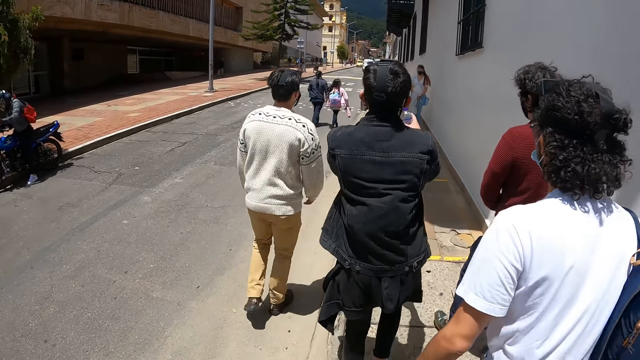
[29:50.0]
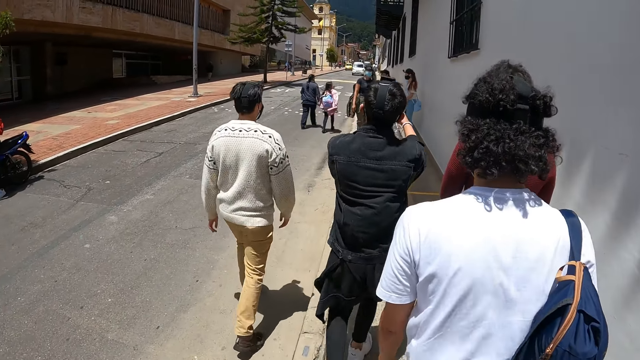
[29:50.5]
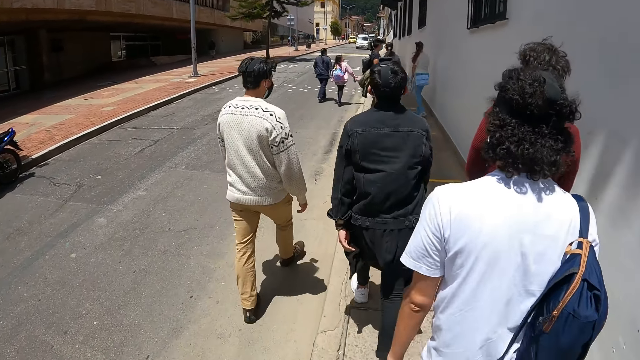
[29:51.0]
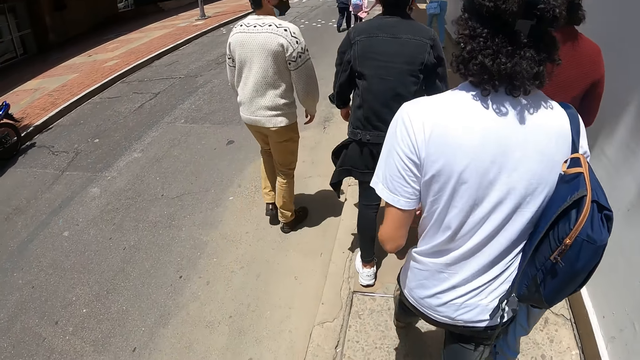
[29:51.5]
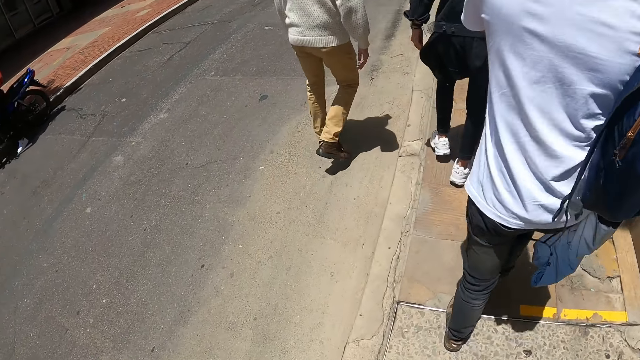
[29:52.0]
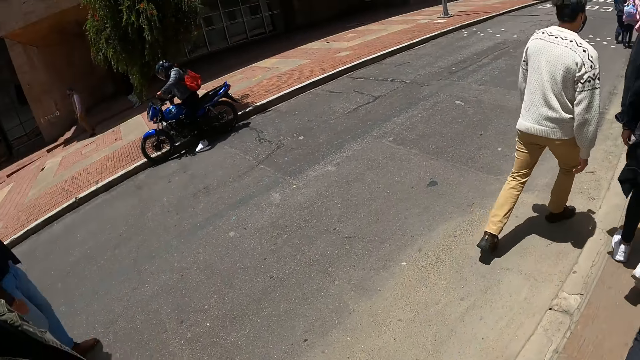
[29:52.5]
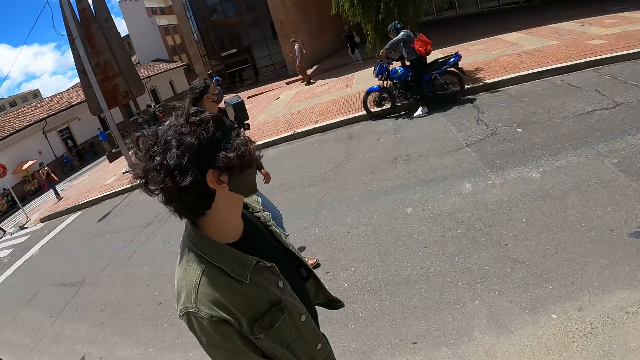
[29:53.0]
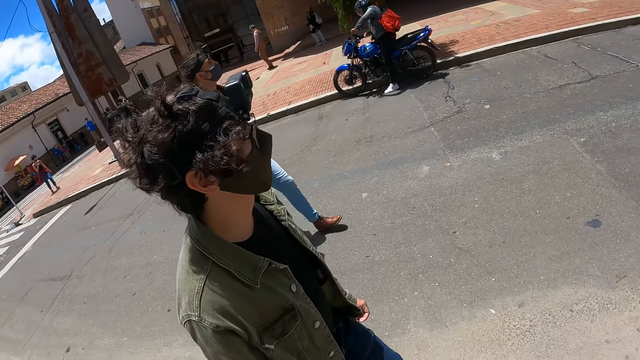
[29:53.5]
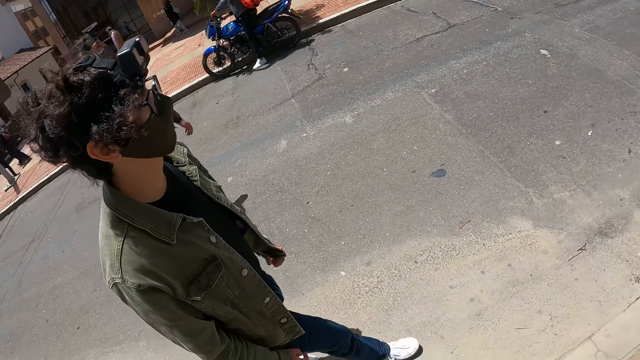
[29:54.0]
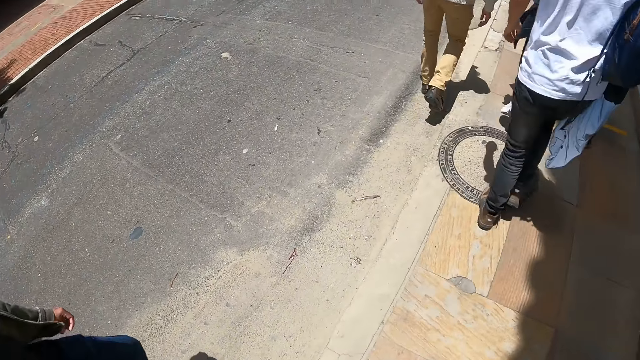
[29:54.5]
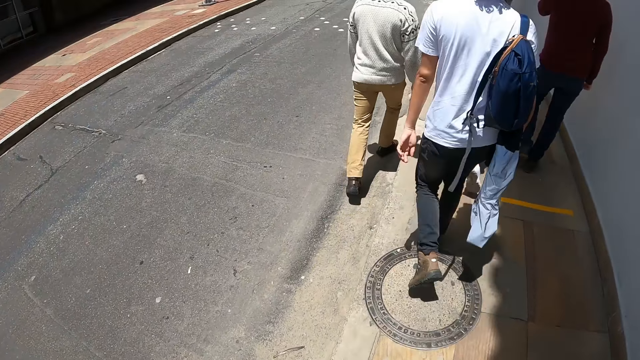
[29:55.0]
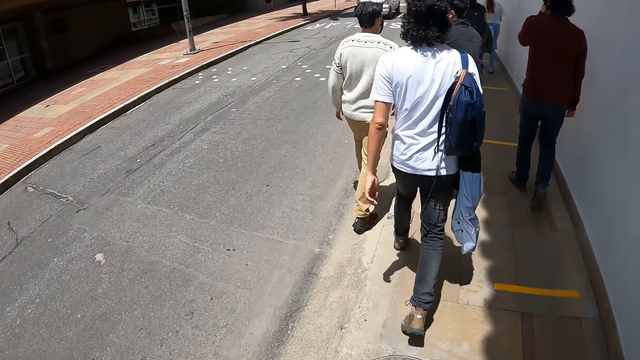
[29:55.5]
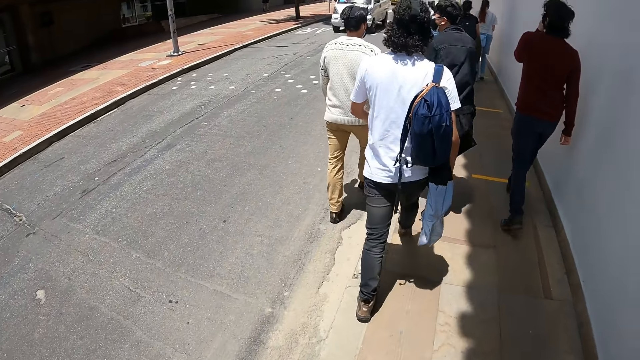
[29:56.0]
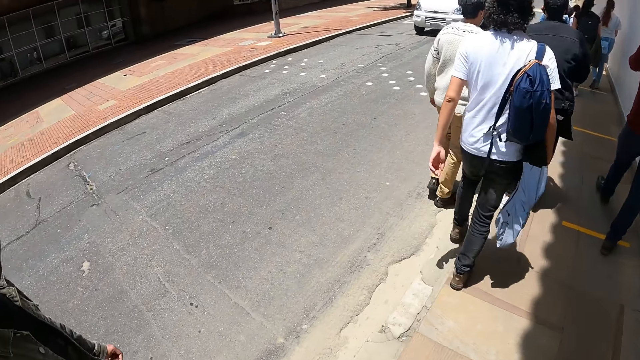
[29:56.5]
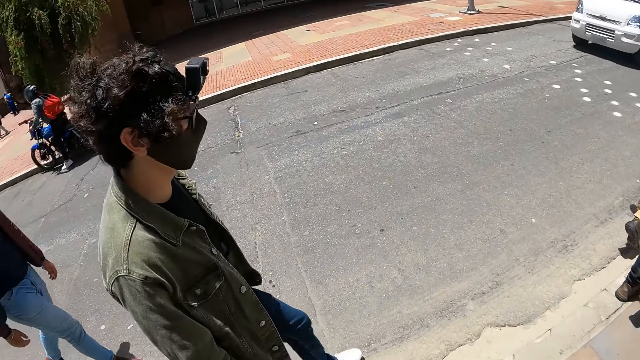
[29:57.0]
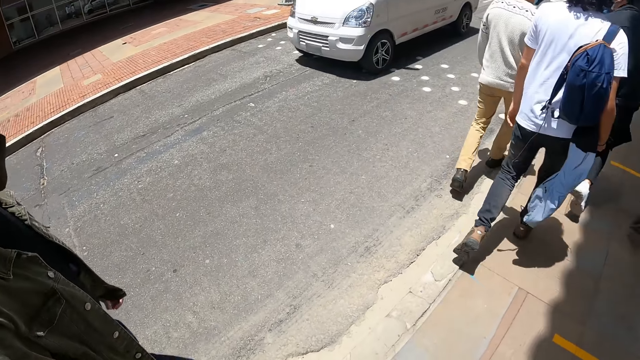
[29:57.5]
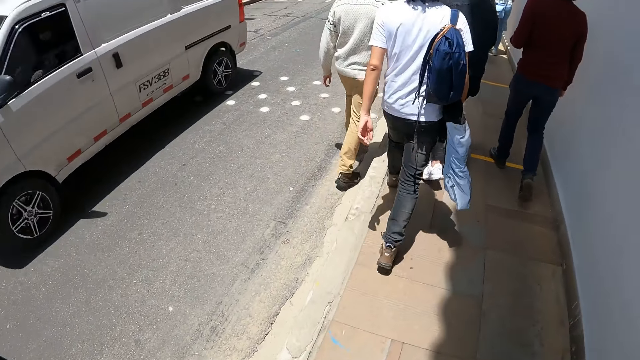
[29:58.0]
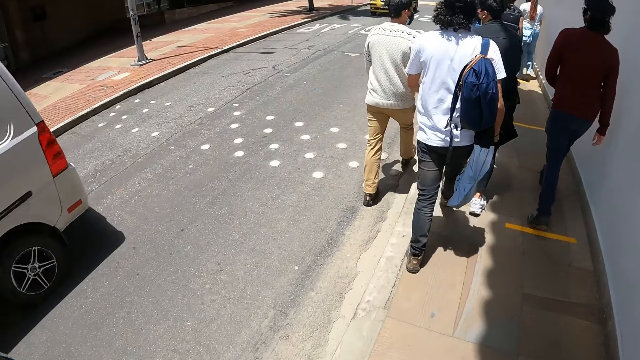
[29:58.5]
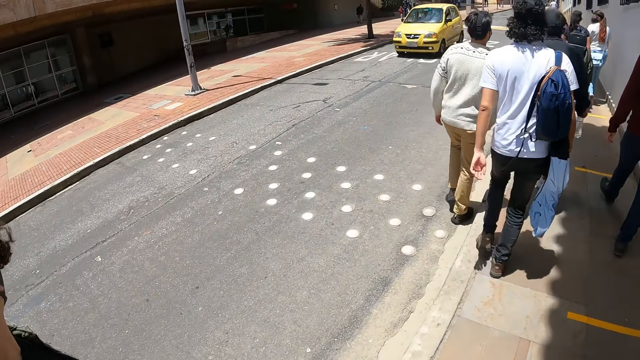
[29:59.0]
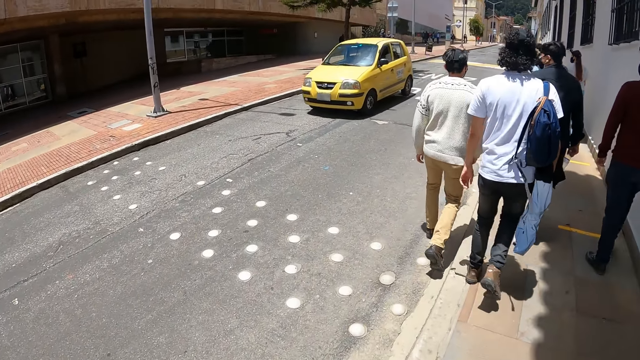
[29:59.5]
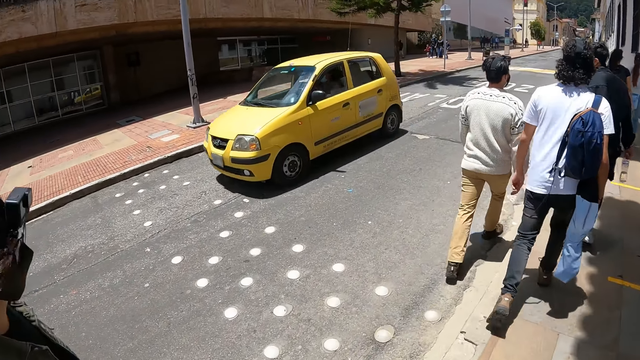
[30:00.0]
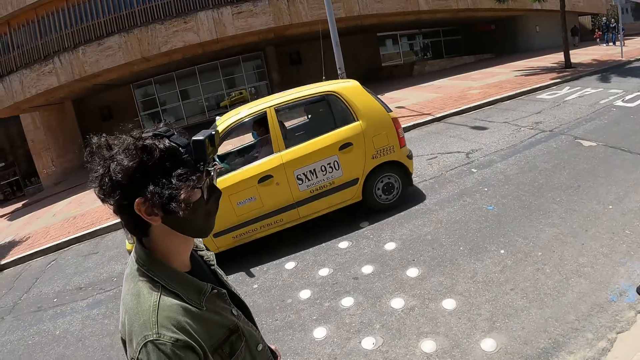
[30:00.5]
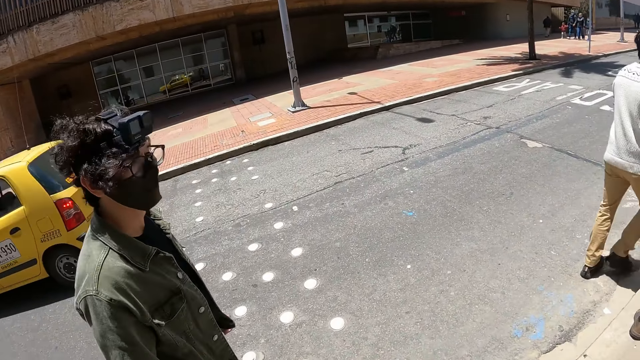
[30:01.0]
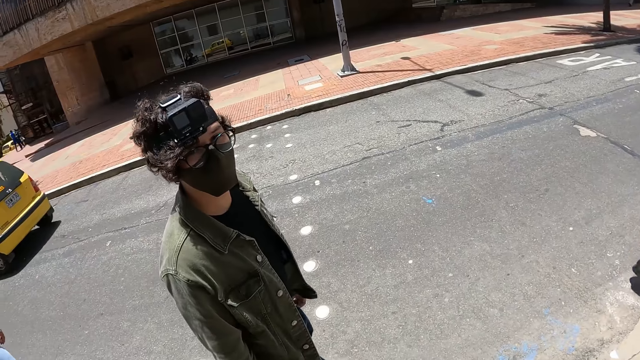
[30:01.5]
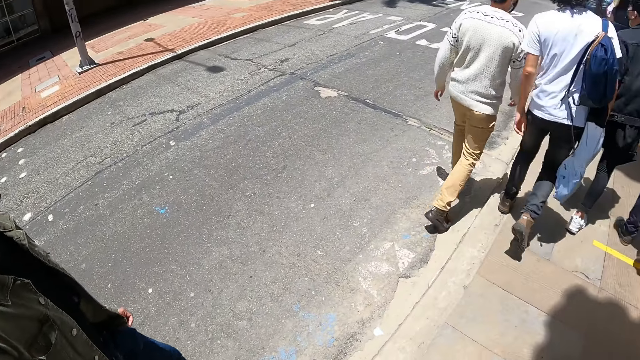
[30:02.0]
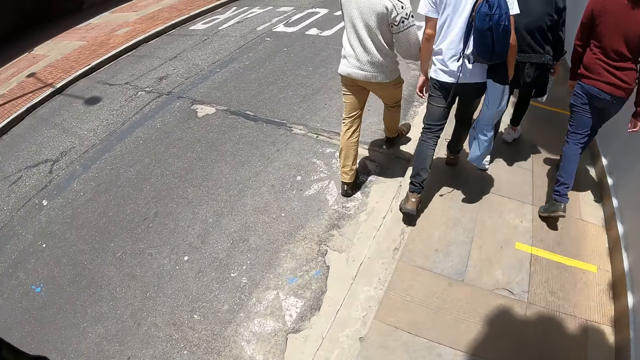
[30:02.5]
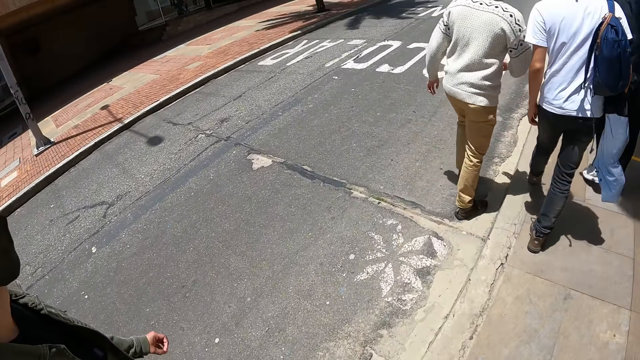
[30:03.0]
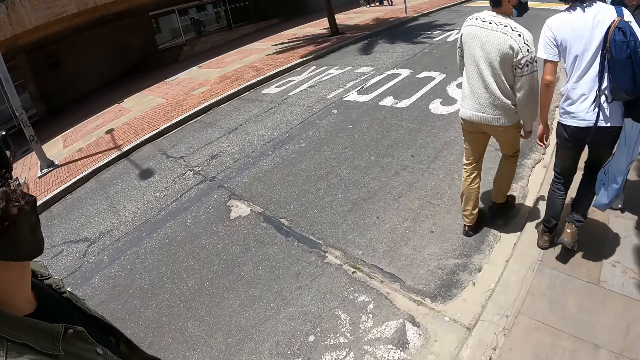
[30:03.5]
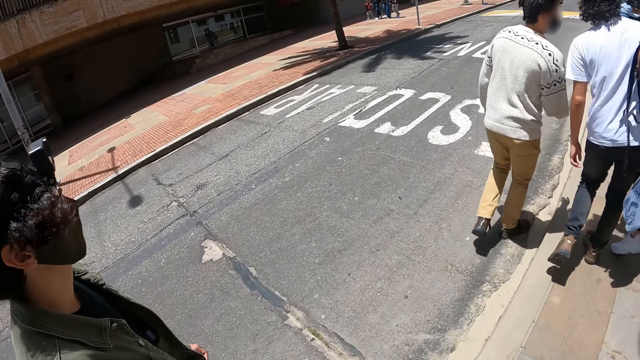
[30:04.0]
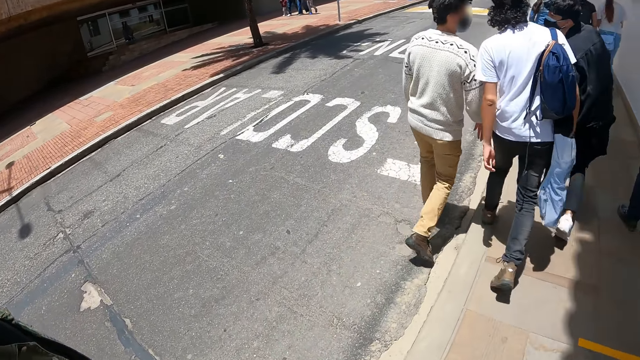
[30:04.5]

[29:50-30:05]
The camera wearer walks along the street. A man walks outside. The camera wearer stares at the man. They walk along the street with the man.

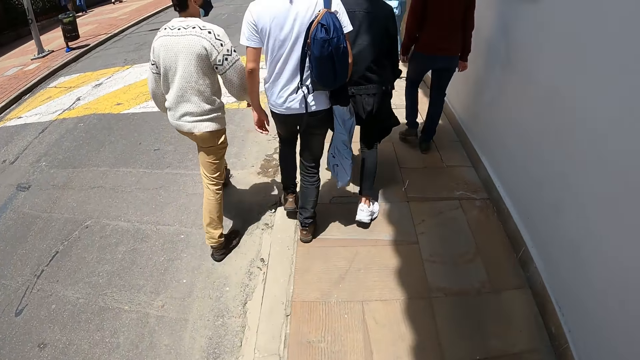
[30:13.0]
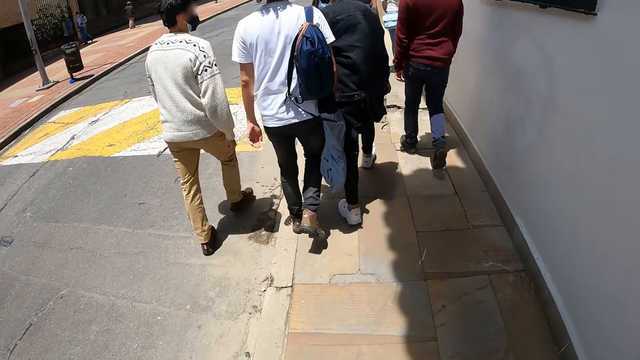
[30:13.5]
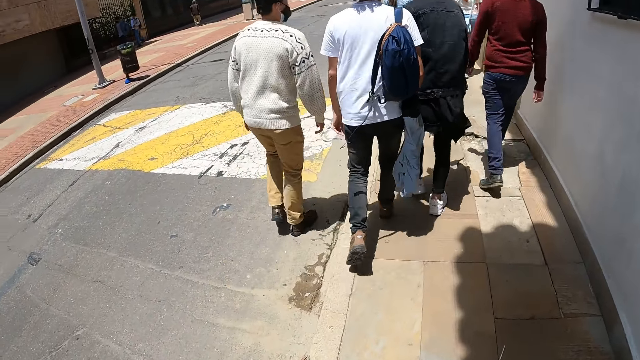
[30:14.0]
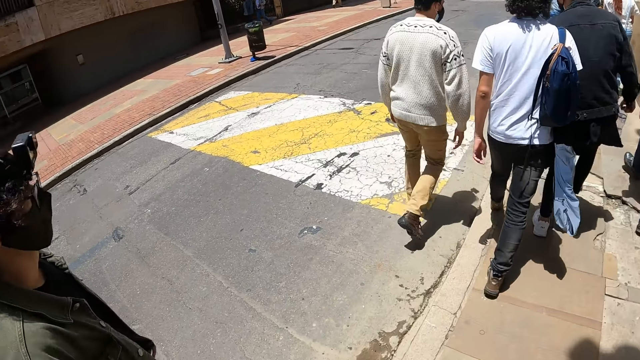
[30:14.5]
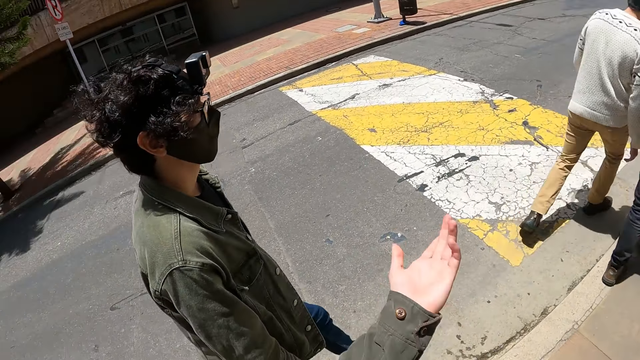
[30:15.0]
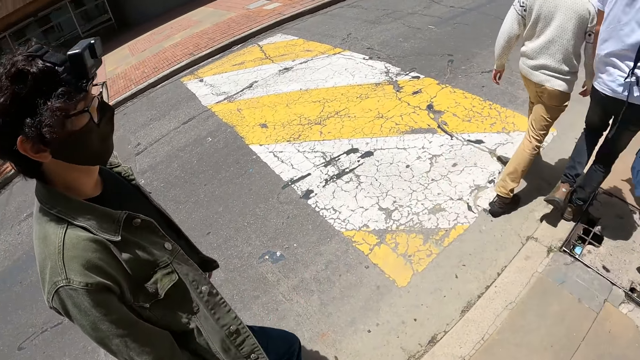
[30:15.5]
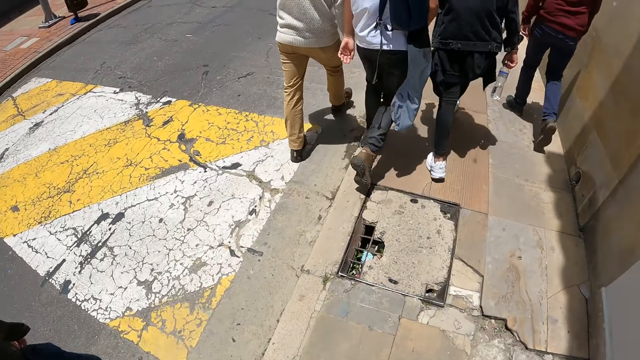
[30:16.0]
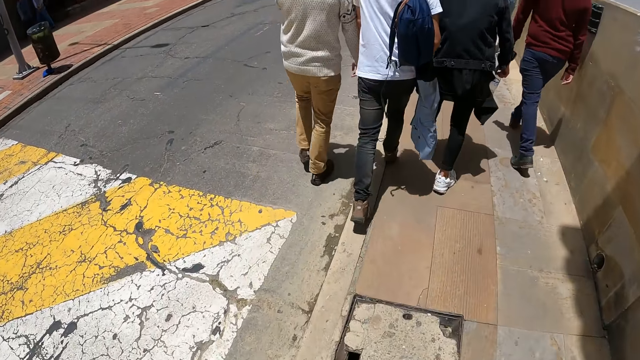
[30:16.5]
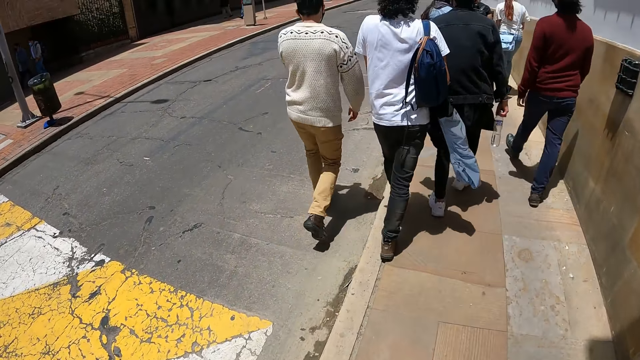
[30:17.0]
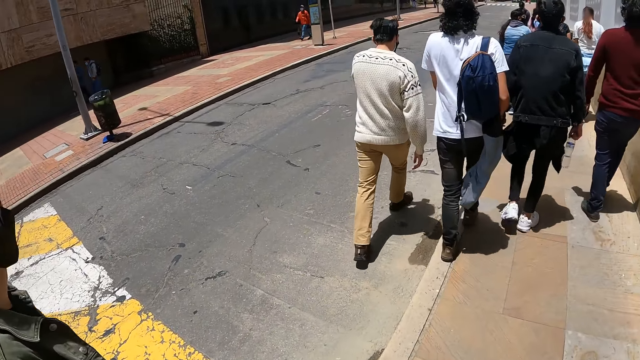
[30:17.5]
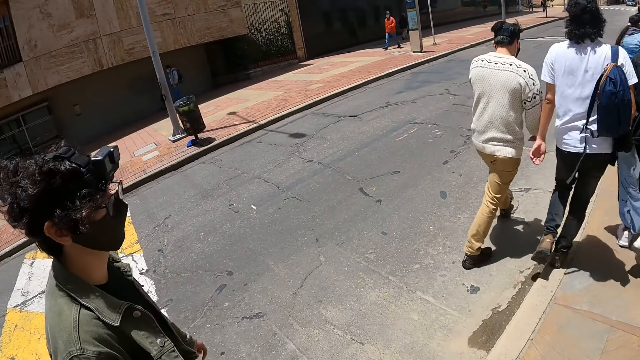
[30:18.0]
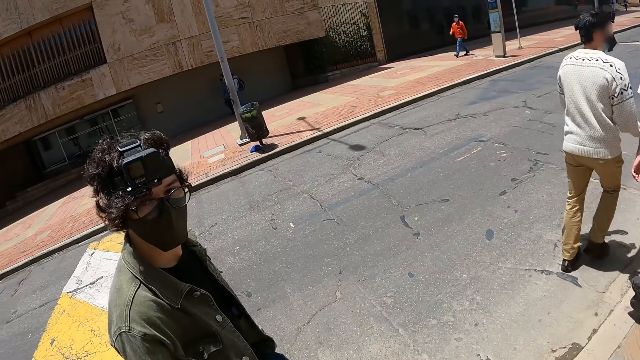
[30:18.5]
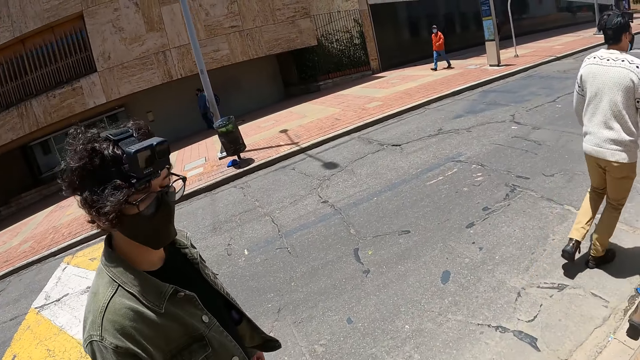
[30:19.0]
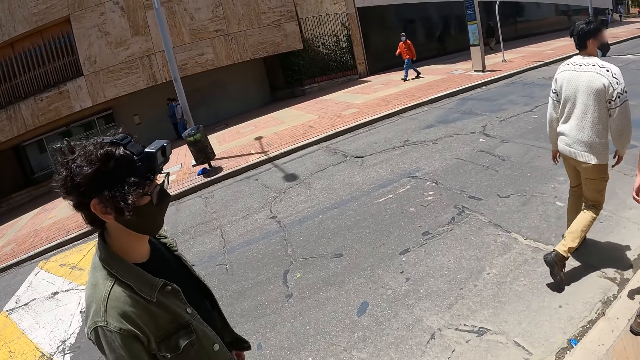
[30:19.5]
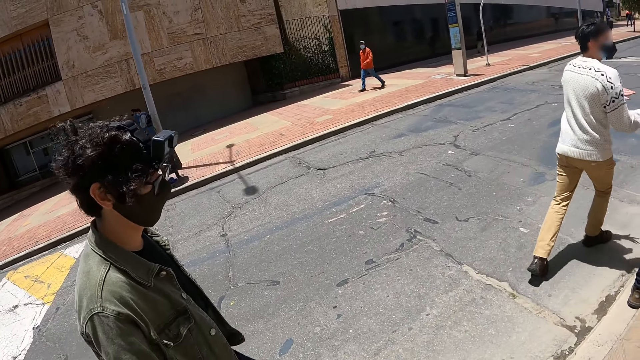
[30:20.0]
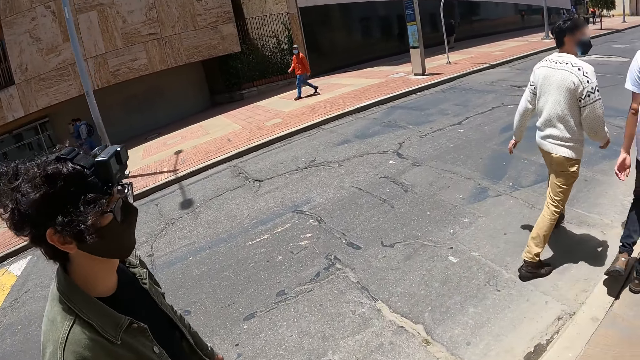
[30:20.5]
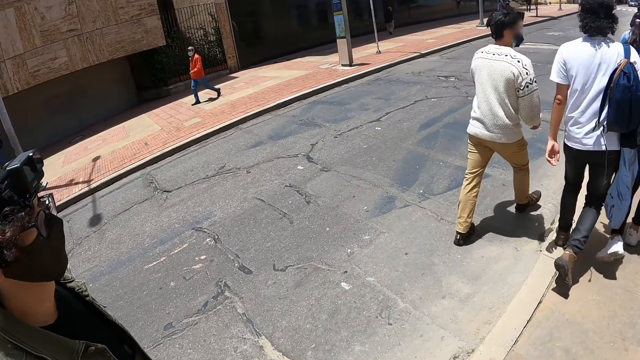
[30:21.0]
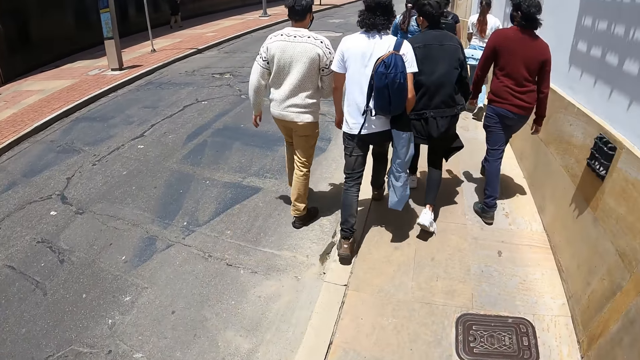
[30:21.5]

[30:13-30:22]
The camera wearer gestures at a man. They interact with the man.
